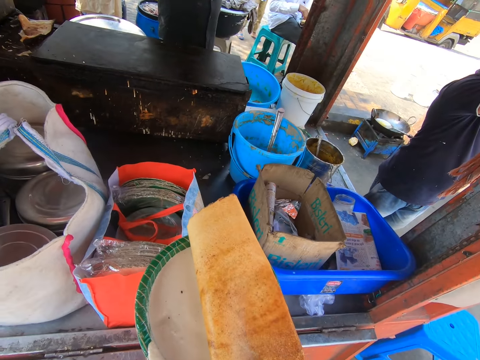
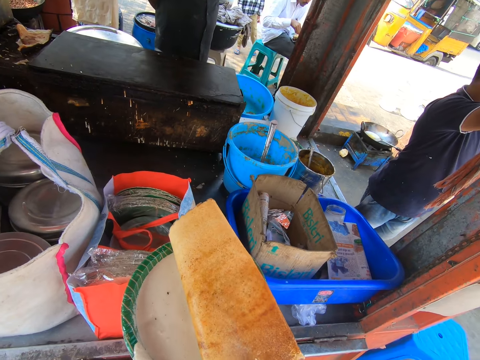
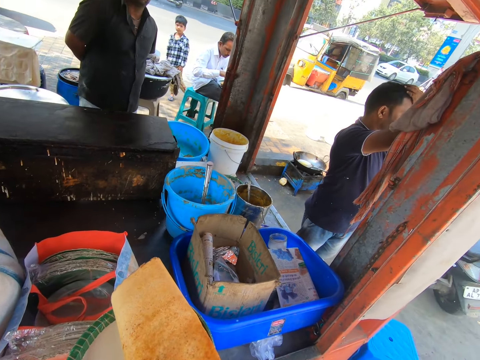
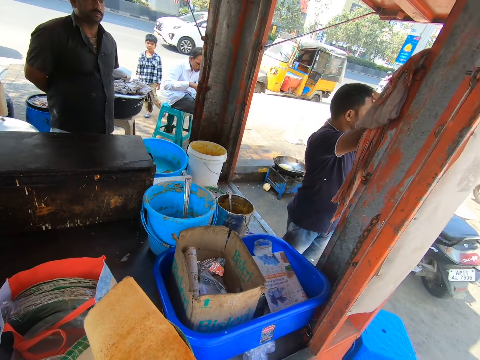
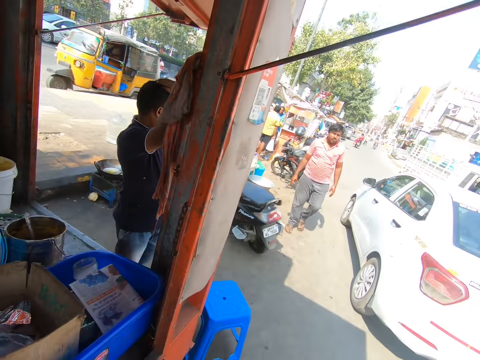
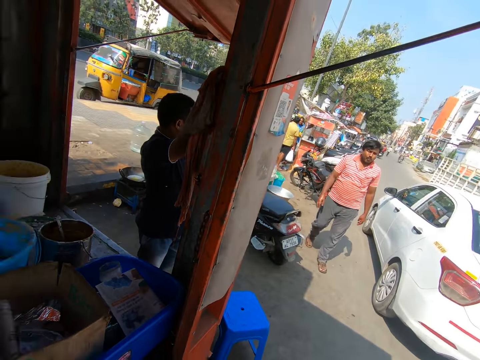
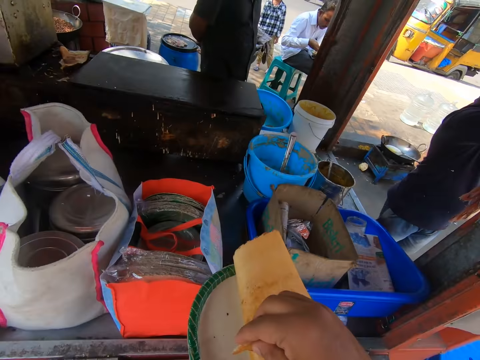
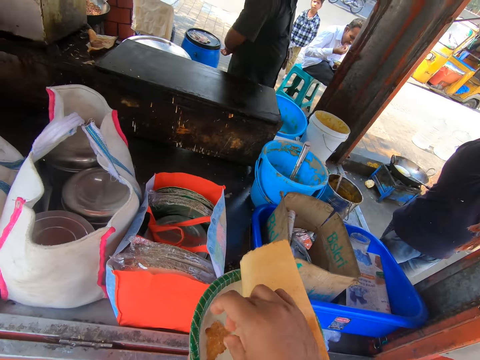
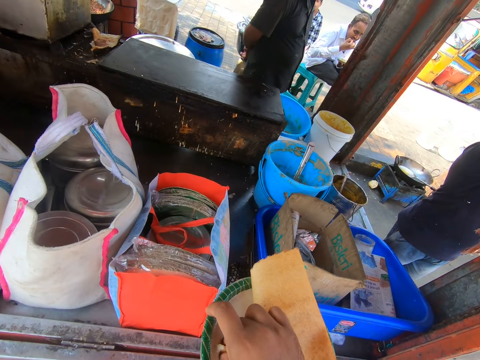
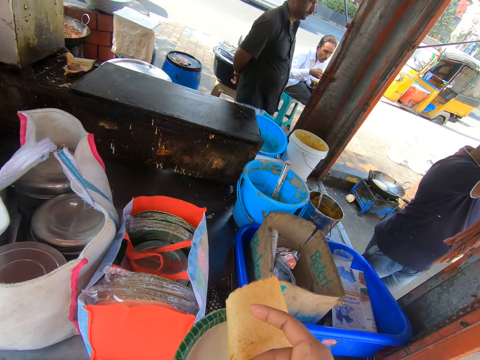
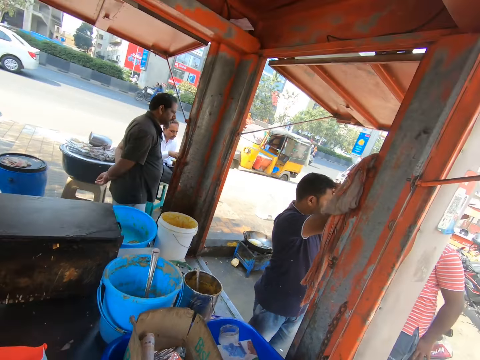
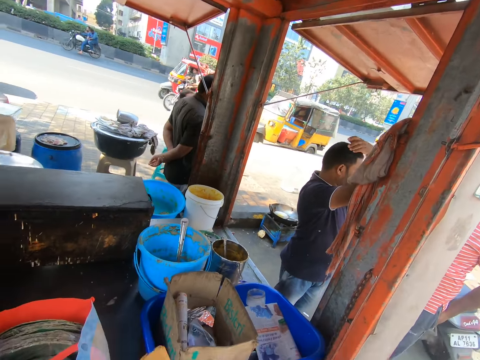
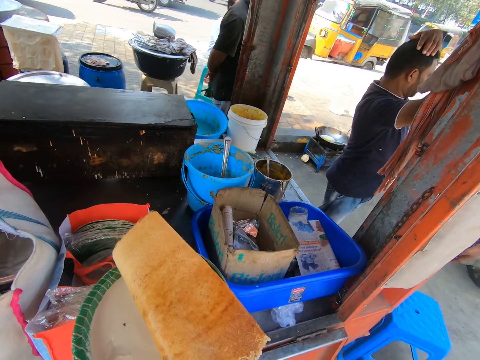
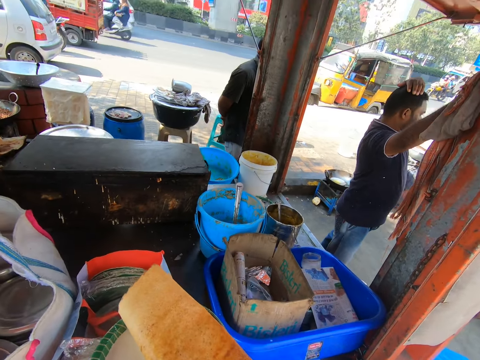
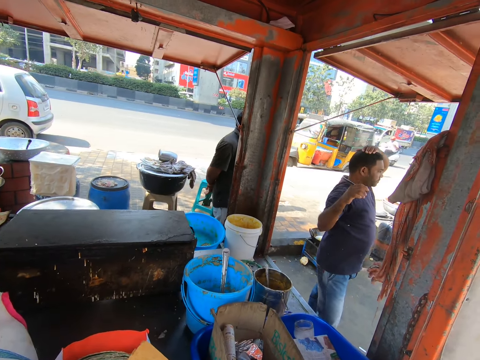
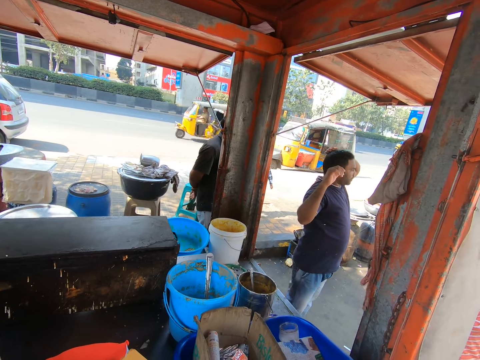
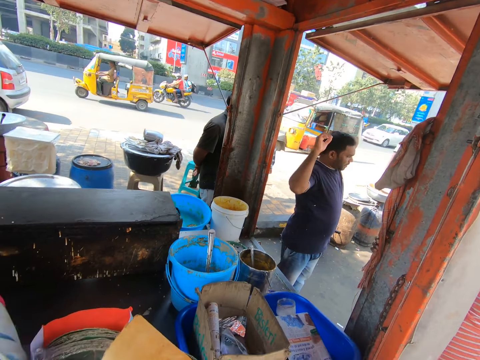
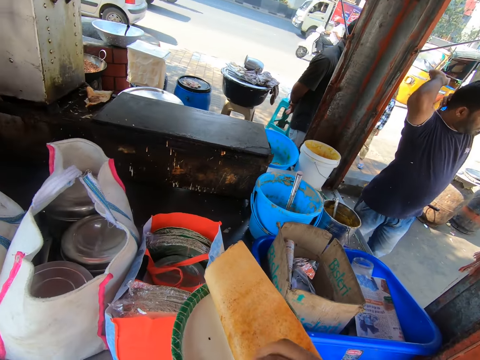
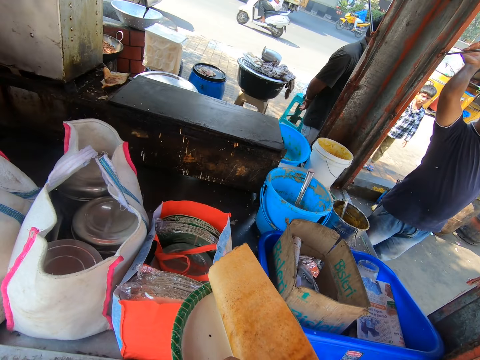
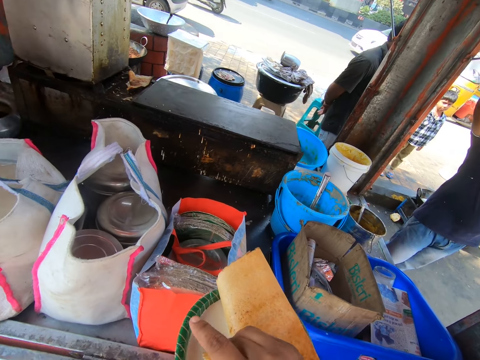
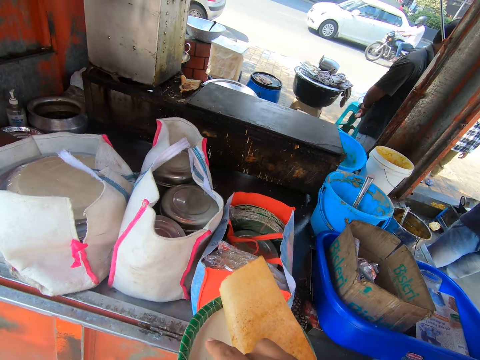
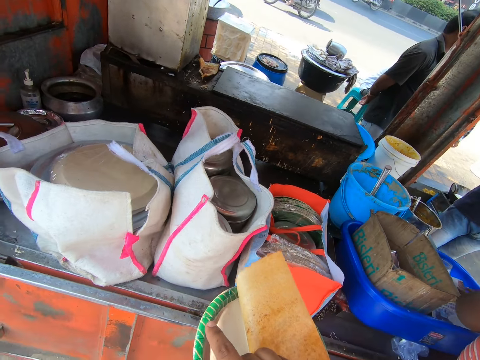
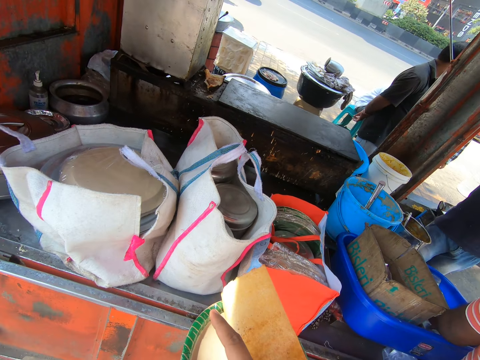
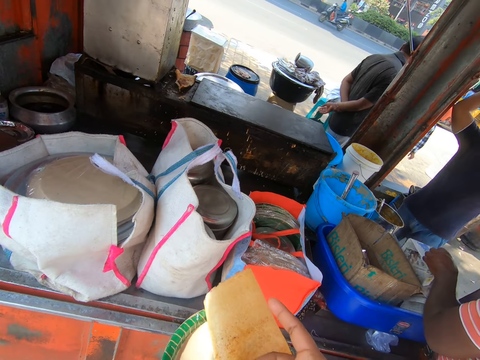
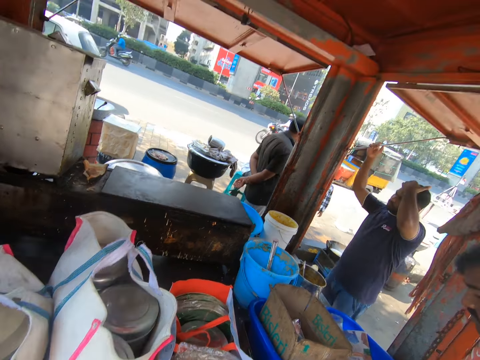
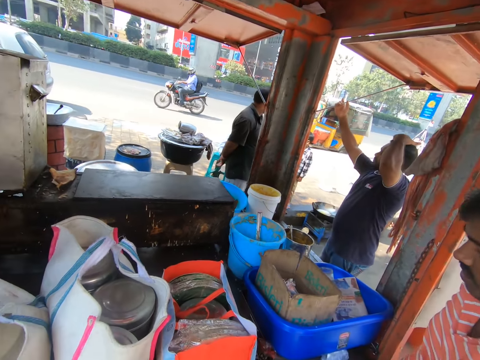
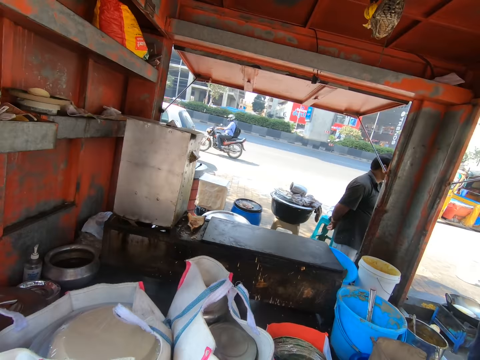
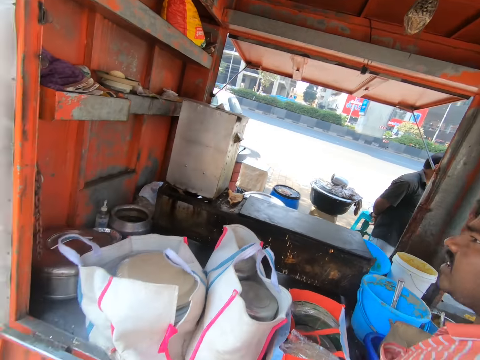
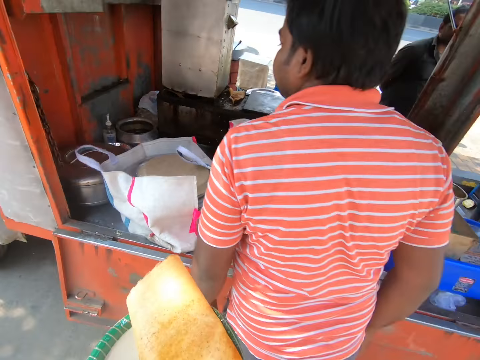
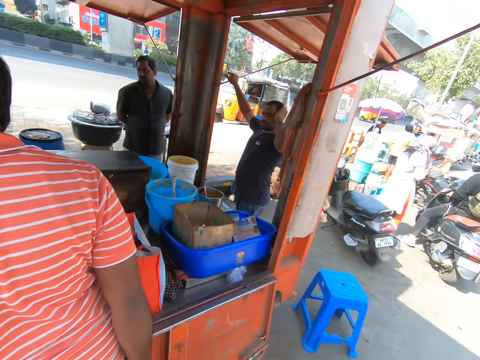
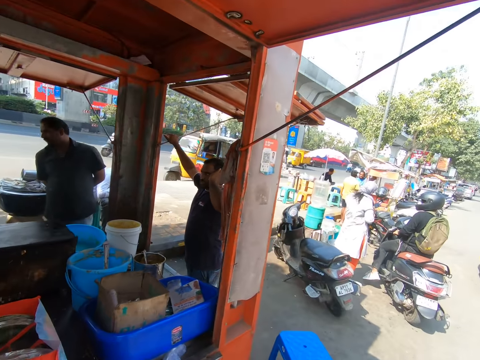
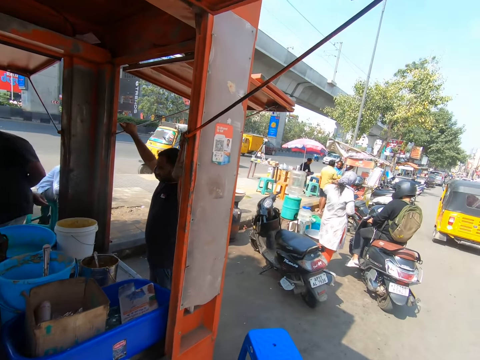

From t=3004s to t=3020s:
The man holds a paper in a bucket on the counter with his hands. A person searches for something. The first man interacts with another man.

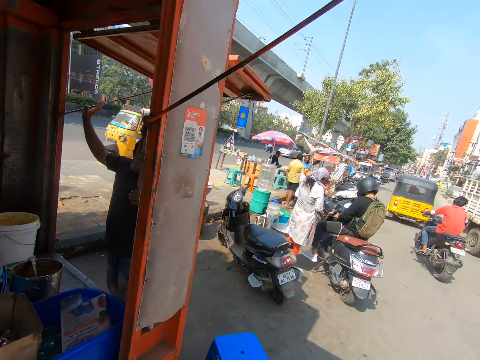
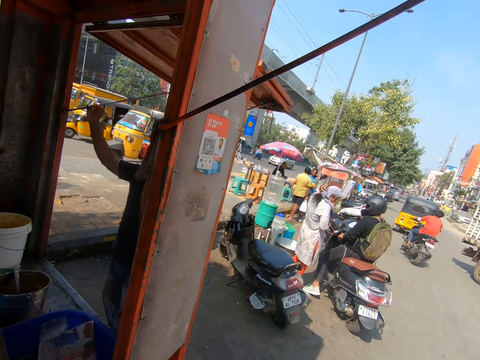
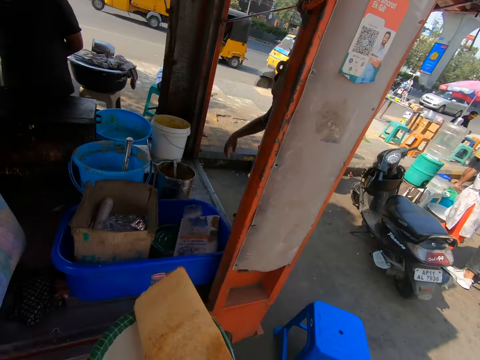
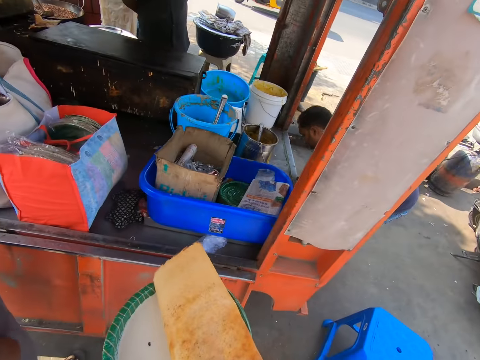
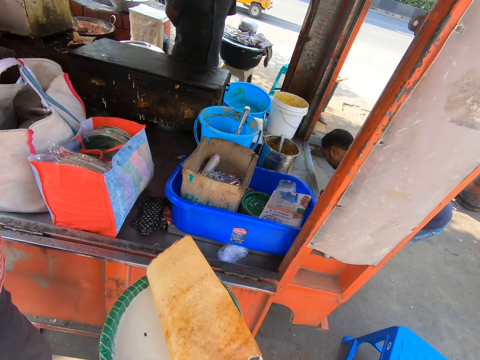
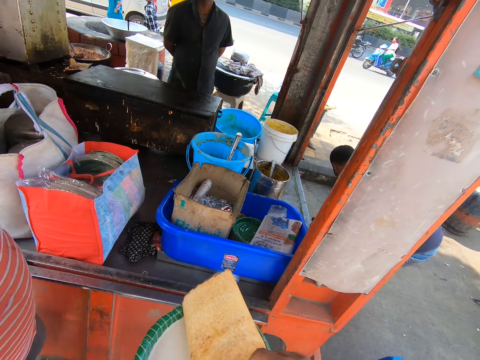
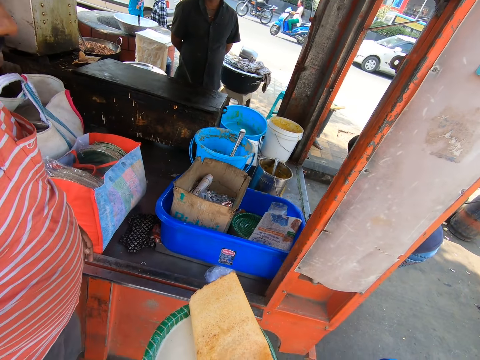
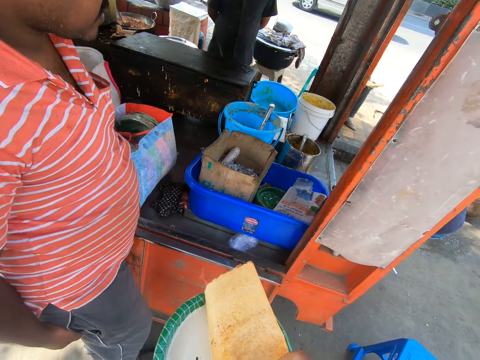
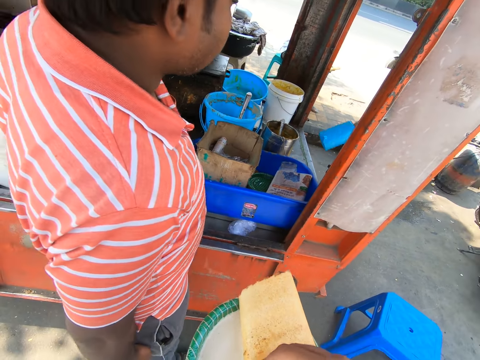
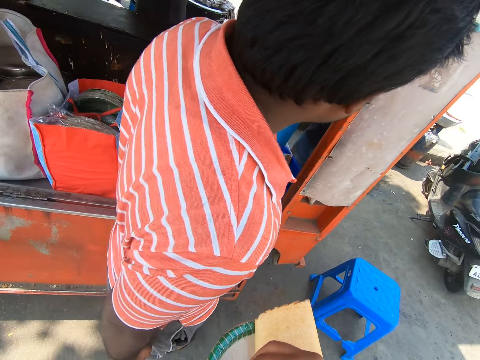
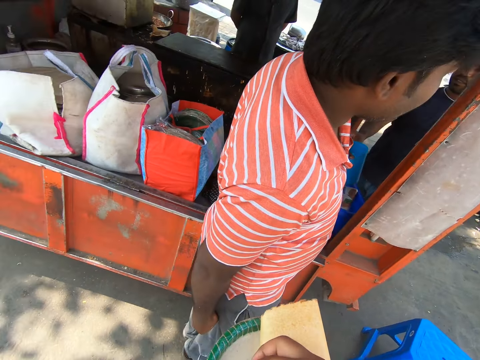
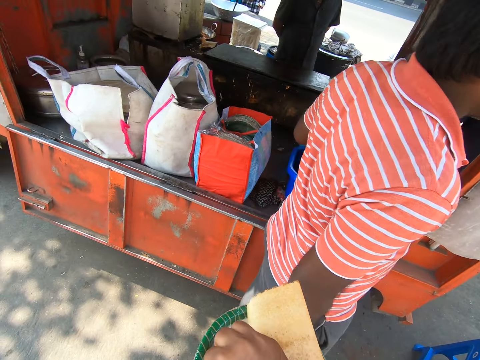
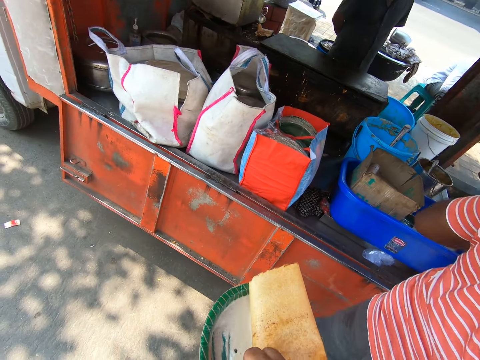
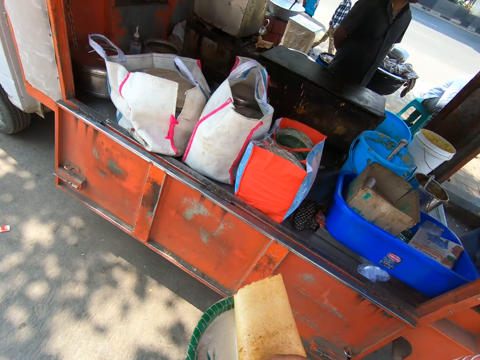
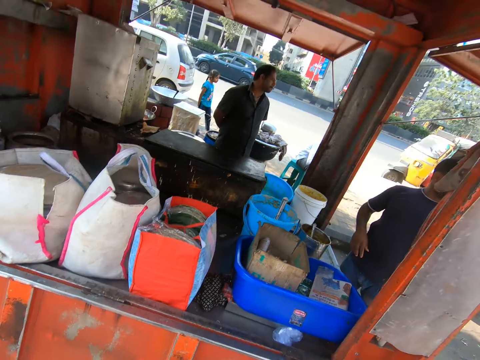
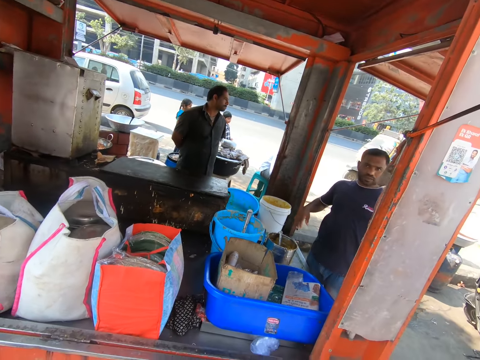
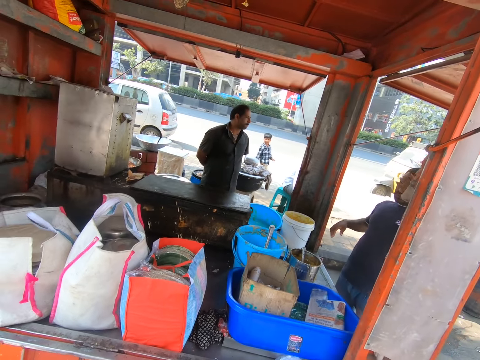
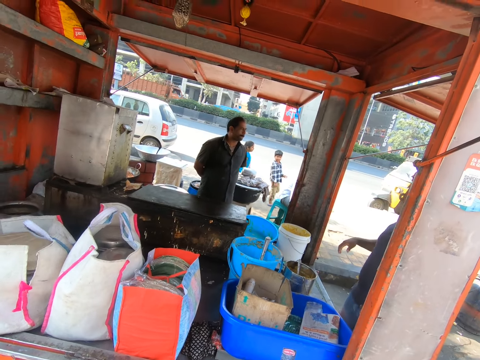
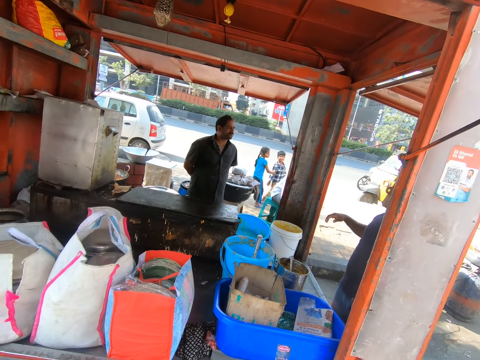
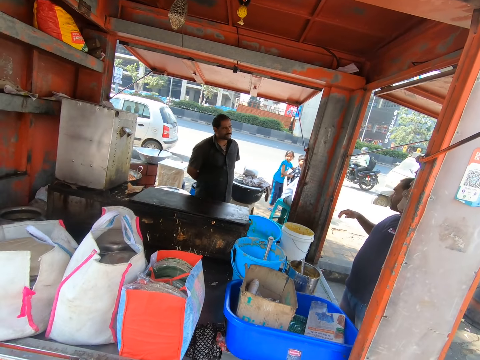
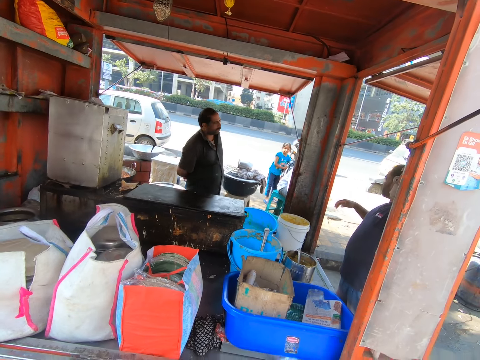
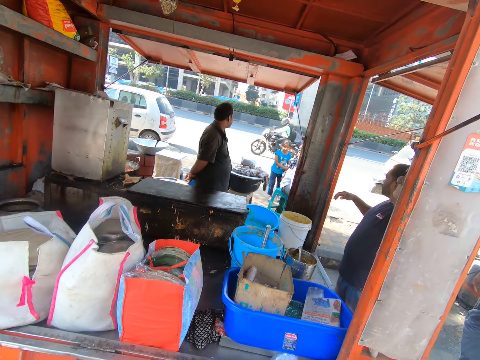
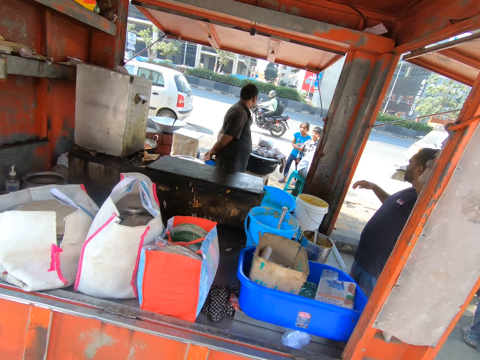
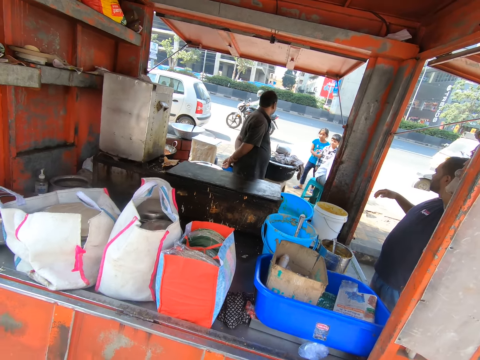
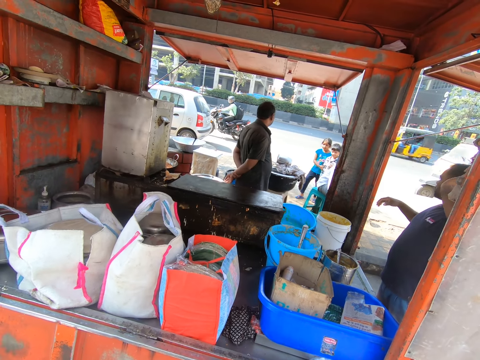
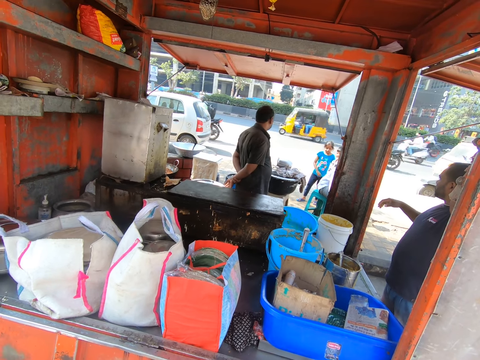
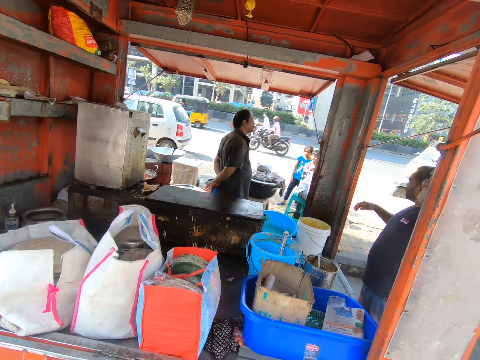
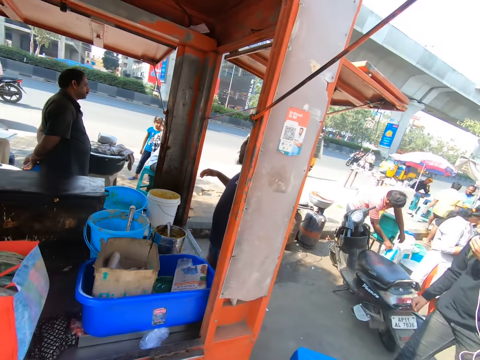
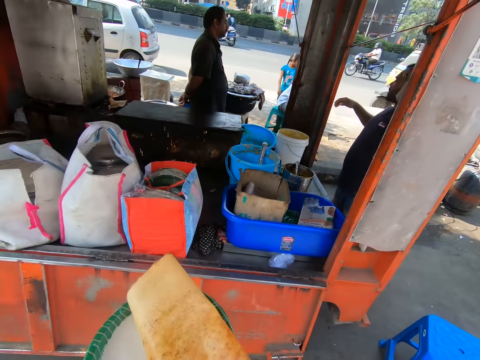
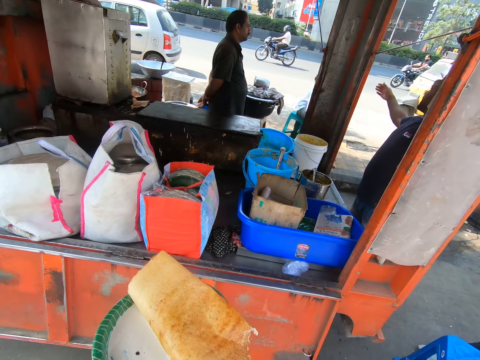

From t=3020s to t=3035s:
The man interacts with a boy and a girl.
